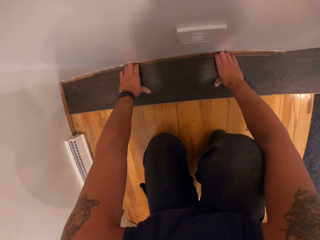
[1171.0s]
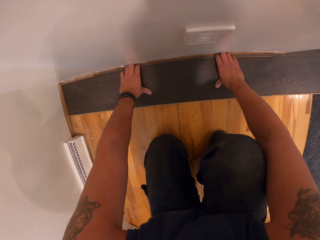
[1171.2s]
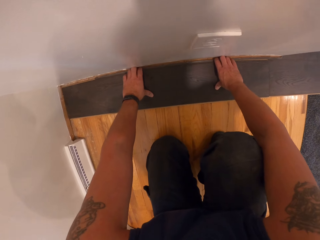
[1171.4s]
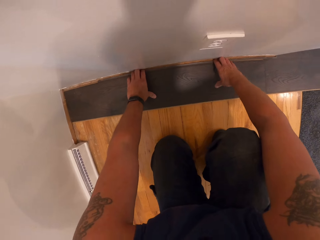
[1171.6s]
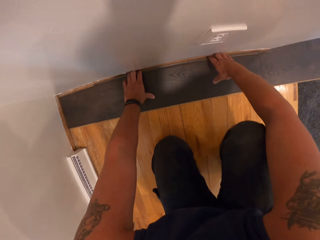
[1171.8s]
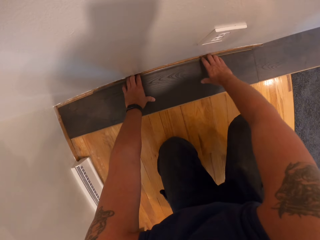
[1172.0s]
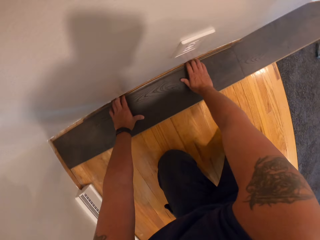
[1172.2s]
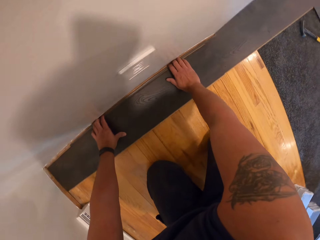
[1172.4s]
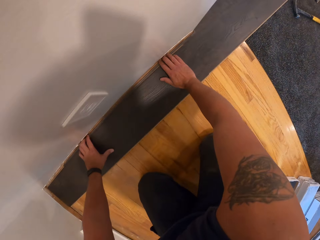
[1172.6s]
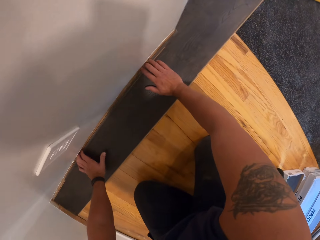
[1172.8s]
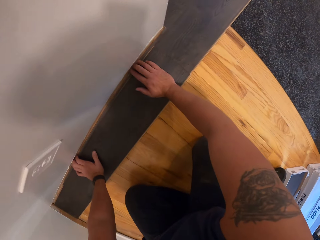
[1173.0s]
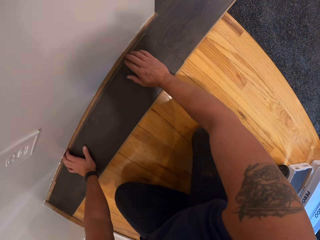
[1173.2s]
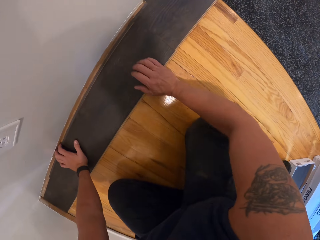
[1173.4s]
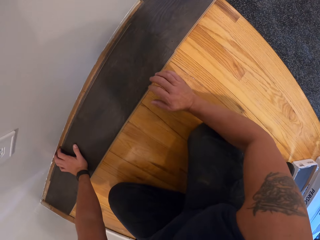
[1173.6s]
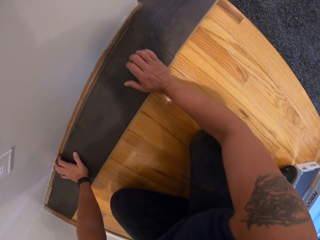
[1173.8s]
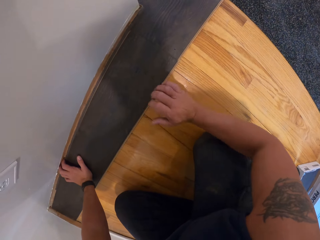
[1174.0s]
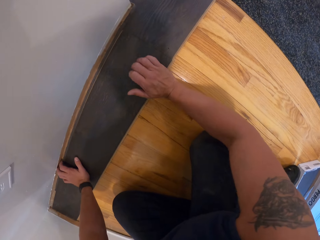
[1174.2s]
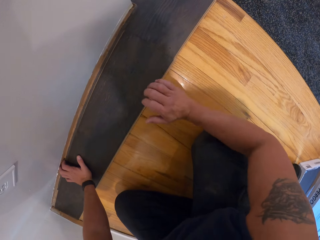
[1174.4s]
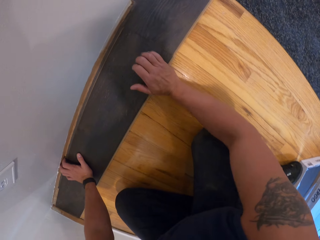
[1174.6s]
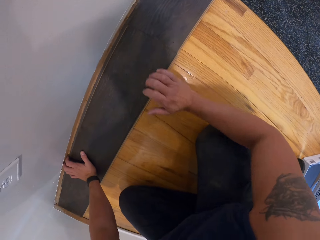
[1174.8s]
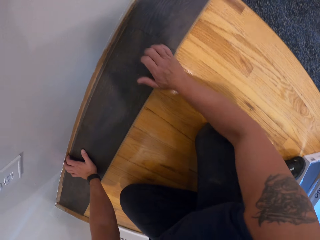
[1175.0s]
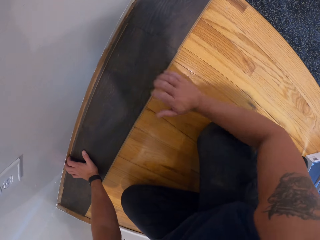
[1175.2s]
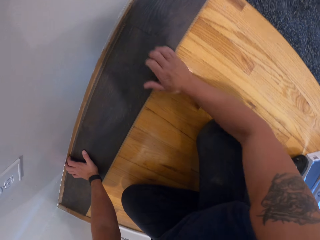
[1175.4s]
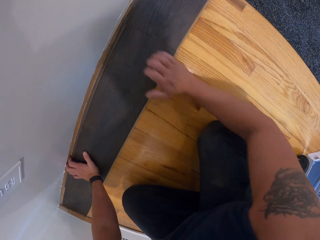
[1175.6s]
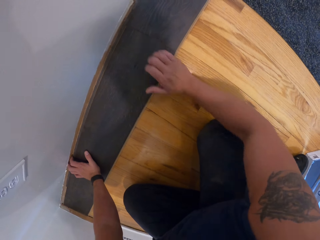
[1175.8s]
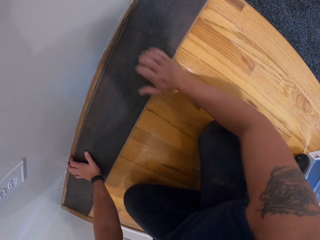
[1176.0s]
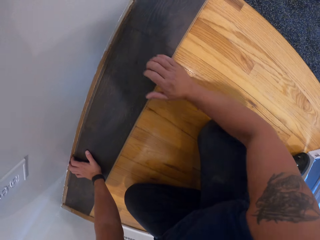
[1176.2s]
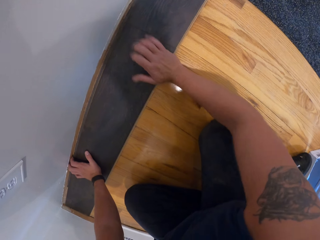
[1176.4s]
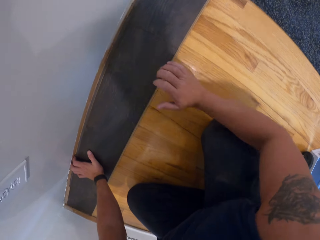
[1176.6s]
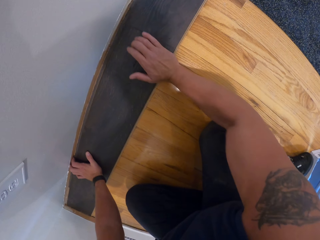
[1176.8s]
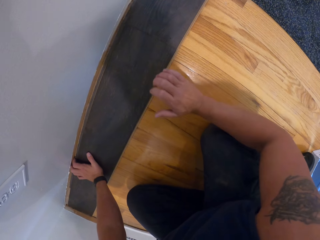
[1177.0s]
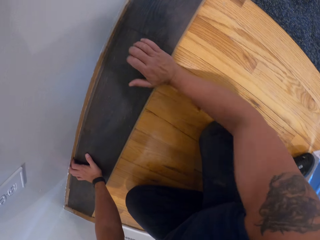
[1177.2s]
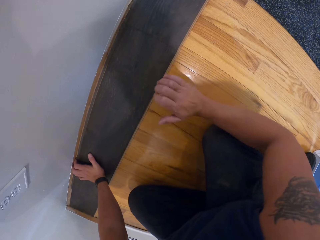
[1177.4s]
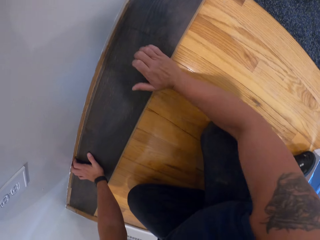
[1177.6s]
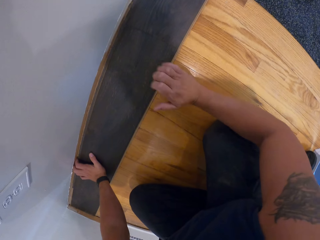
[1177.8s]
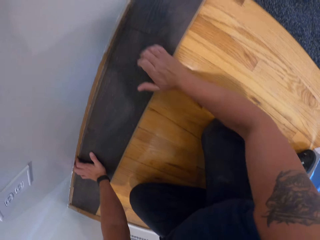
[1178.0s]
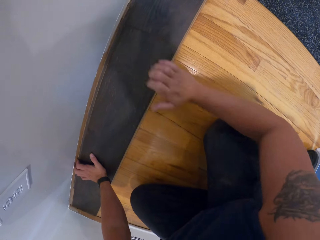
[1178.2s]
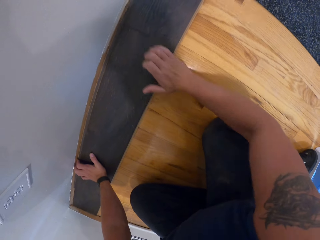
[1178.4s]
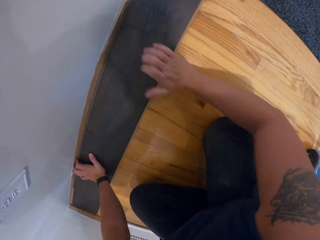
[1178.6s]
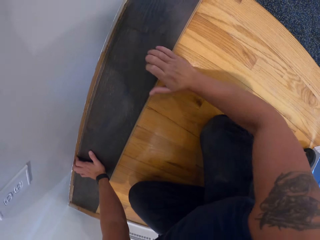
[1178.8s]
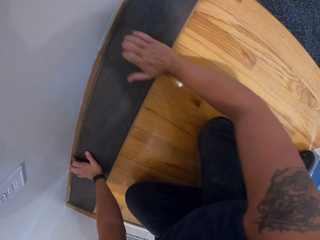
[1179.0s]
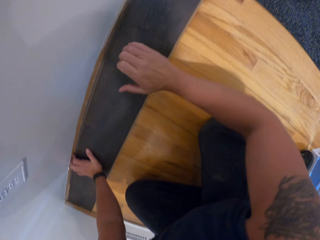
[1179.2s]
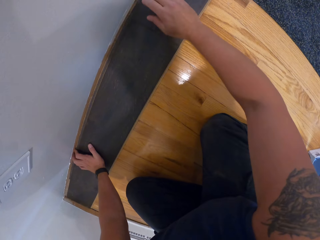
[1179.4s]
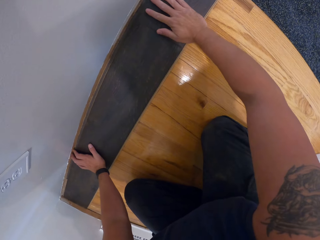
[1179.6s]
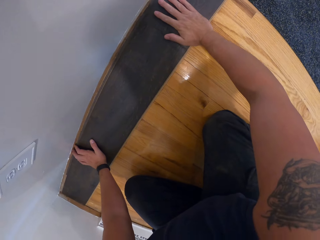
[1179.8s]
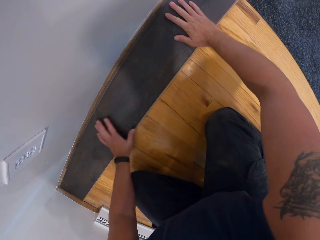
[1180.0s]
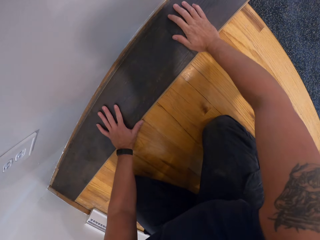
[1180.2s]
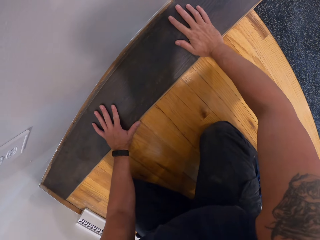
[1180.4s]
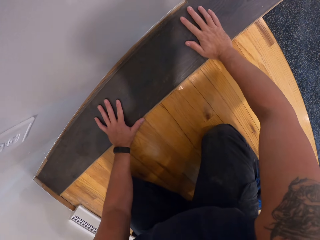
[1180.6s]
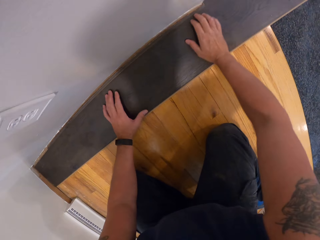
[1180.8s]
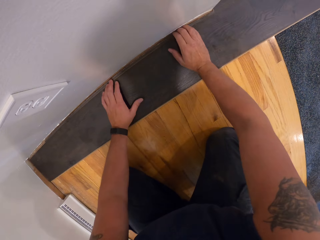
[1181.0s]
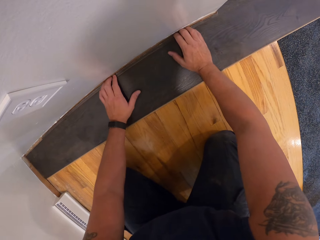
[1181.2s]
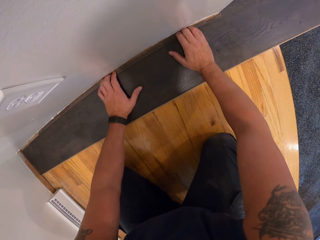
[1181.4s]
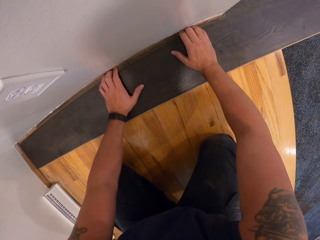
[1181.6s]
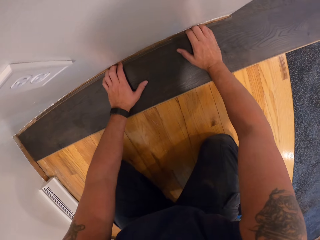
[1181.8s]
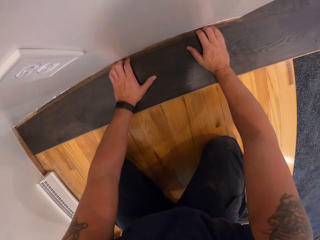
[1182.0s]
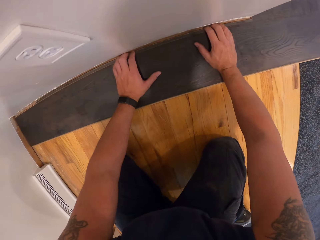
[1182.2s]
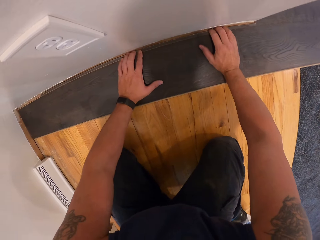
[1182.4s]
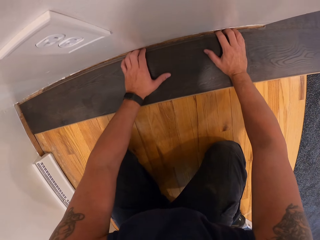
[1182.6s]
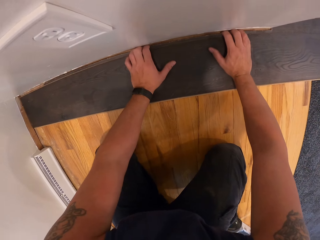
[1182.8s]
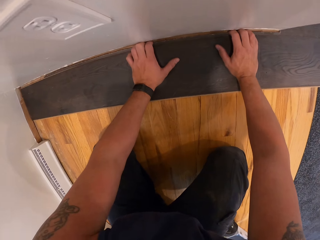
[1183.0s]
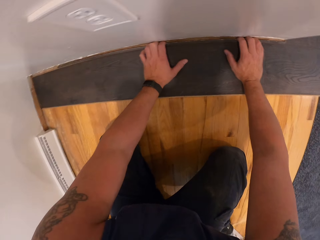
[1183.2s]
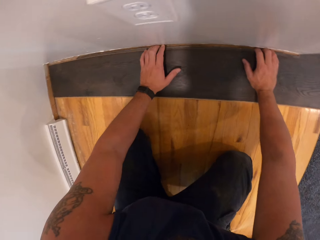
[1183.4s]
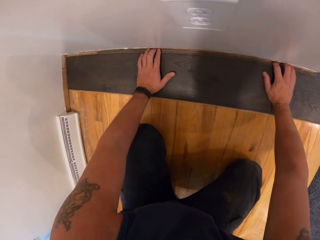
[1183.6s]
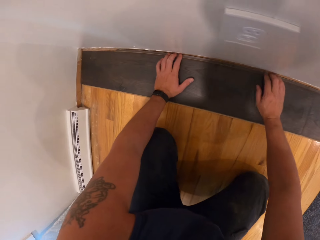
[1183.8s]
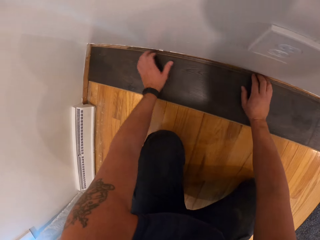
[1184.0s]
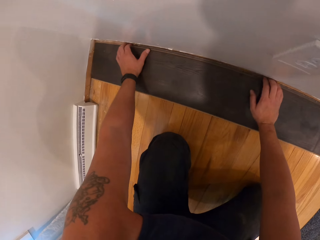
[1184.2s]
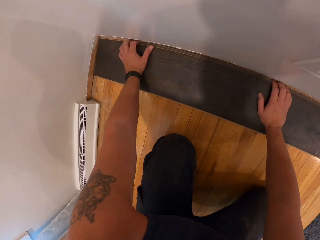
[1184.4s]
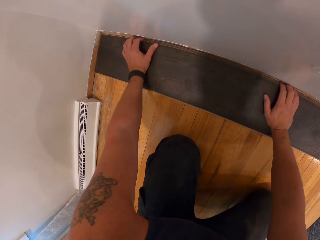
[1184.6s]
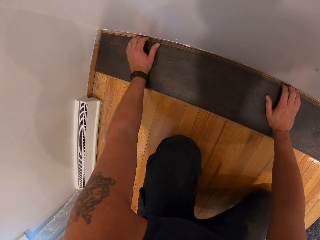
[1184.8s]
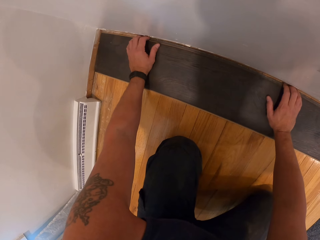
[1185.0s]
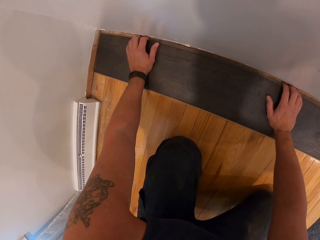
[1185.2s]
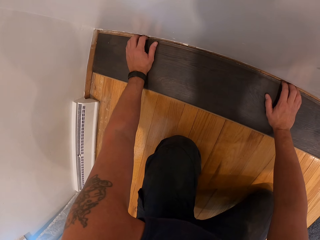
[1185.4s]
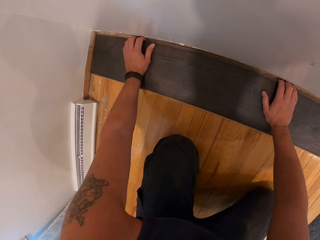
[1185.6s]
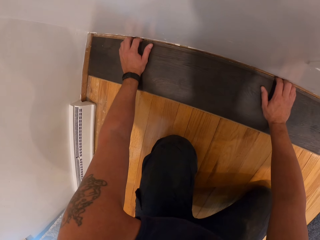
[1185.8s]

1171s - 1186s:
The camera wearer hits the floor tile with his right palm. He places his right hand on the floor tile. He fits the floor tile on a floor.

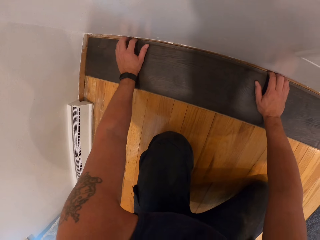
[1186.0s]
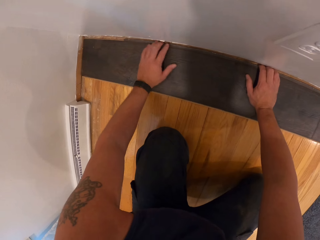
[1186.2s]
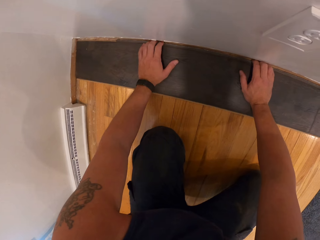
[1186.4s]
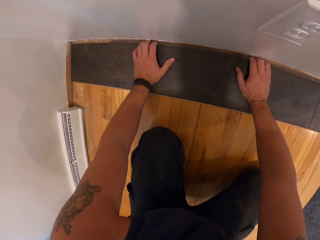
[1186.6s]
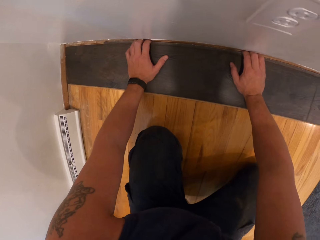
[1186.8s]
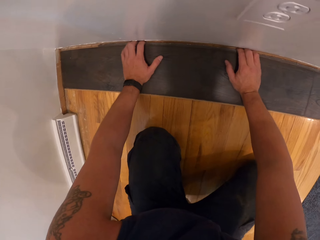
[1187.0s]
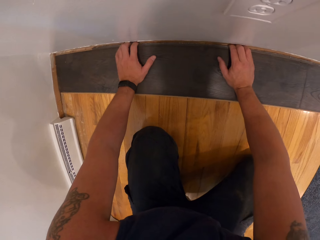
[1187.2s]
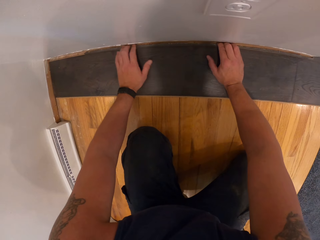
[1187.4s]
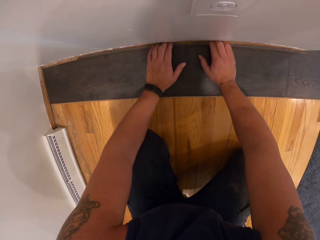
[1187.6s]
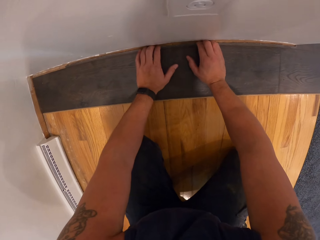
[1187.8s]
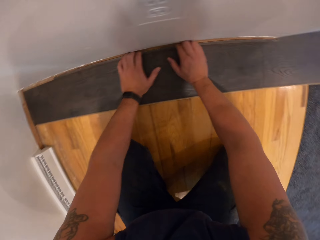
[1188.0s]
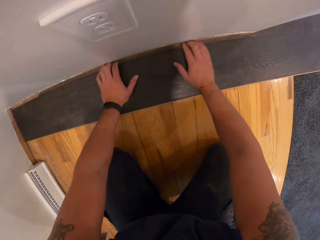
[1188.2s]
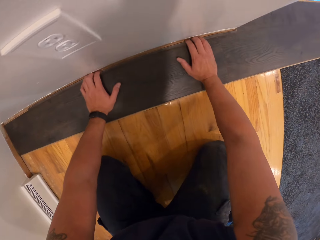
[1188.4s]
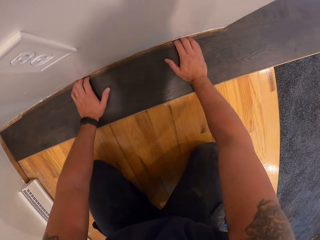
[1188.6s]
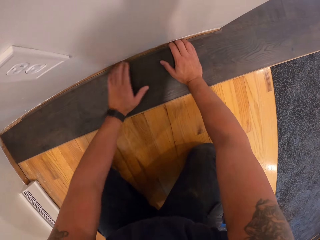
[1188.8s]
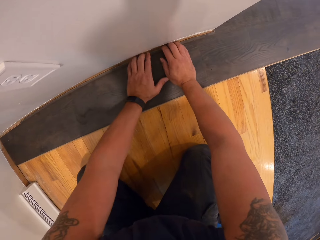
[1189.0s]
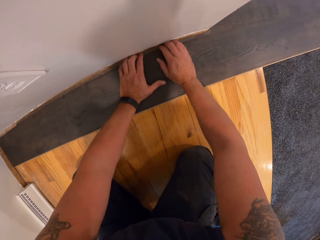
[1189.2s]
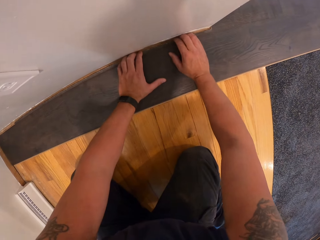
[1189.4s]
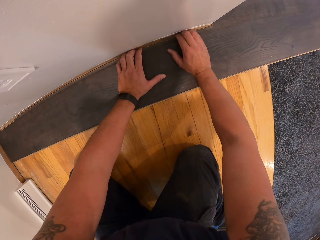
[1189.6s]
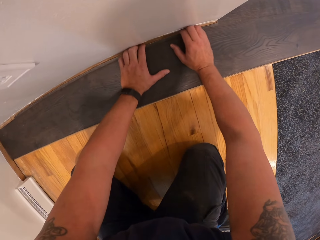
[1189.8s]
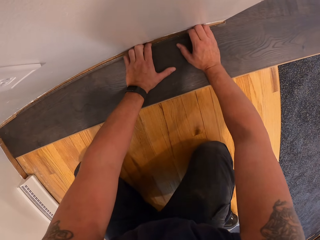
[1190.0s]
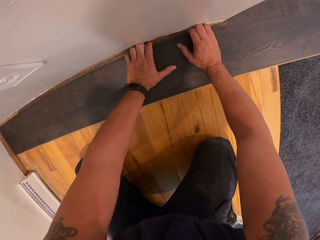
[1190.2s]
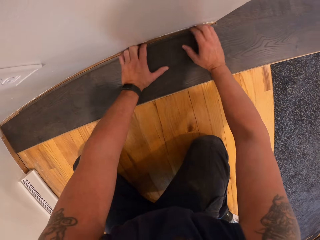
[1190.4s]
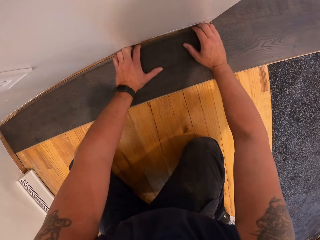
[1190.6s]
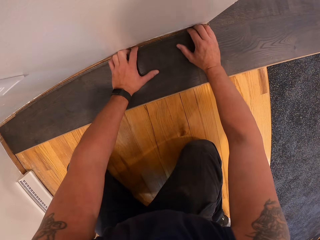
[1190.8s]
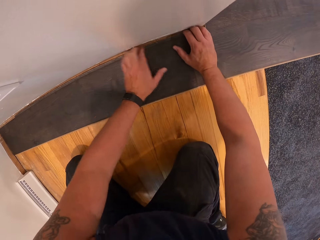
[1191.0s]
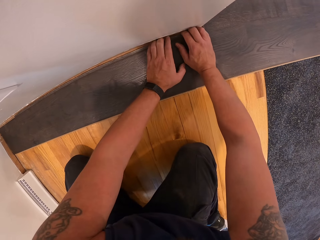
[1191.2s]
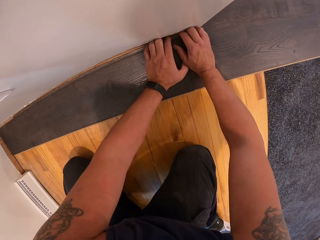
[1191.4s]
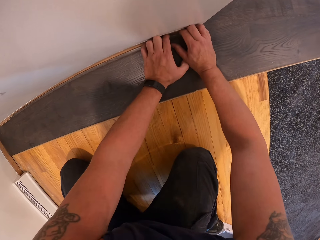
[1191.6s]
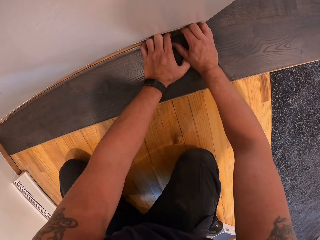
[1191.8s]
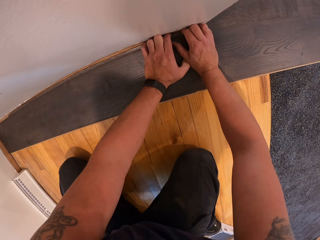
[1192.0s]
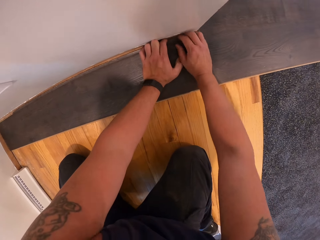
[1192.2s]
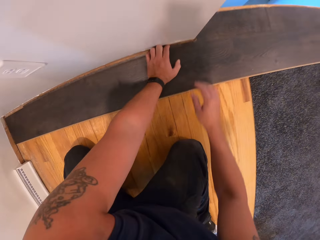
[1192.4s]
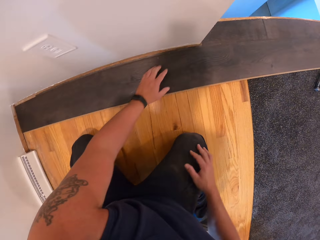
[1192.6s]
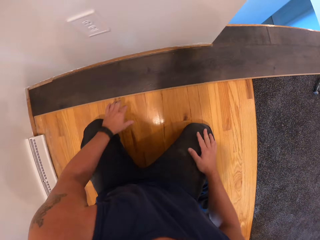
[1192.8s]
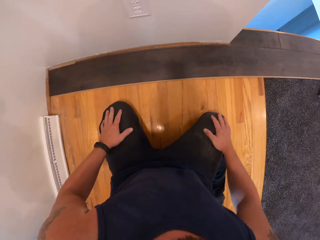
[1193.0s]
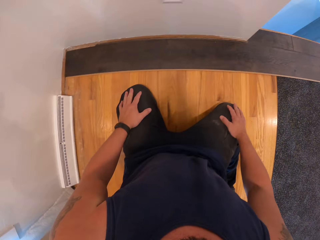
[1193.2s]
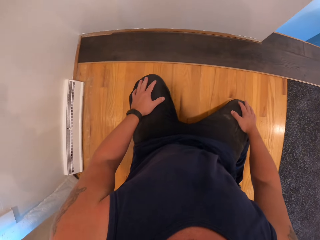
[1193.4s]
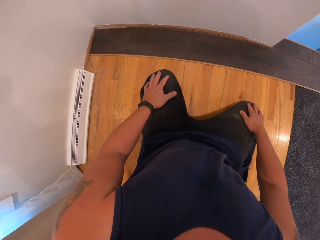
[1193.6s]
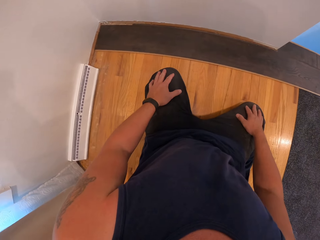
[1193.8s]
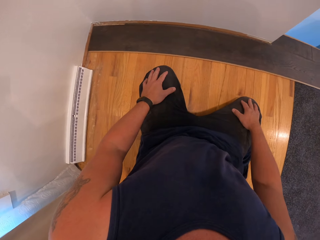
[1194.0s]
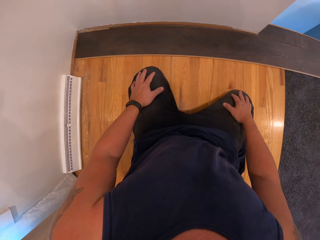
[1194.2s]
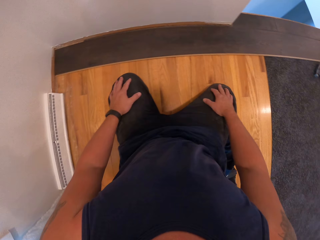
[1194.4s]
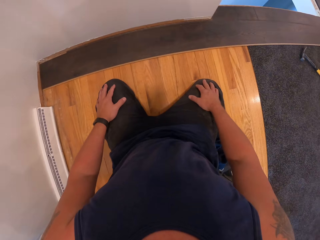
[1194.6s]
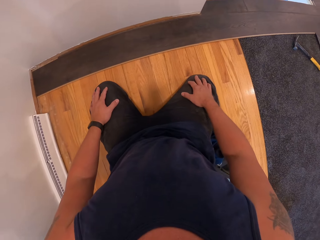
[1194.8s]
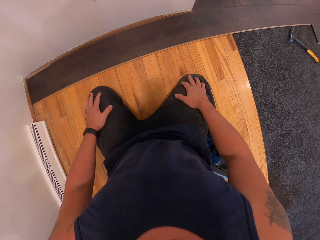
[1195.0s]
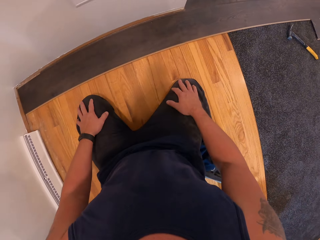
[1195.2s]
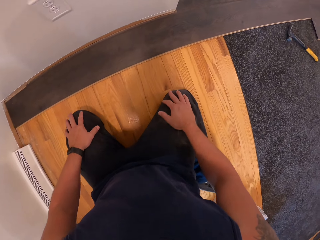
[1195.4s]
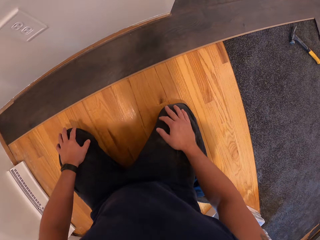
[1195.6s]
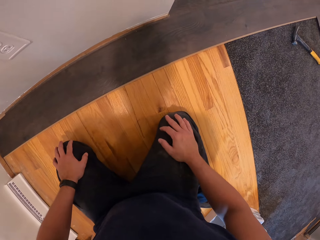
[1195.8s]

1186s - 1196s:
The camera wearer holds his knees. He looks at the floor tile.
